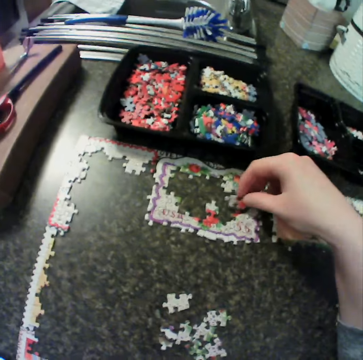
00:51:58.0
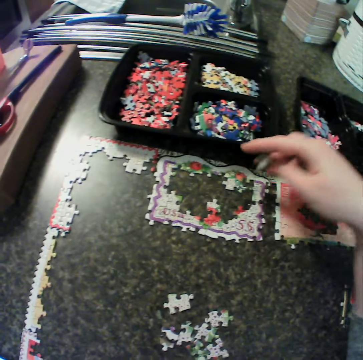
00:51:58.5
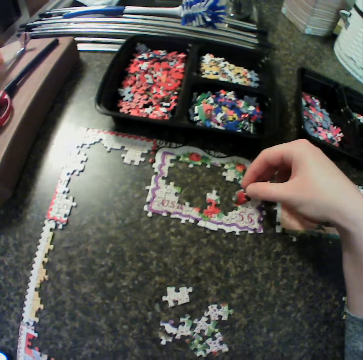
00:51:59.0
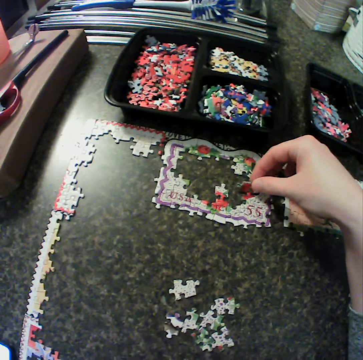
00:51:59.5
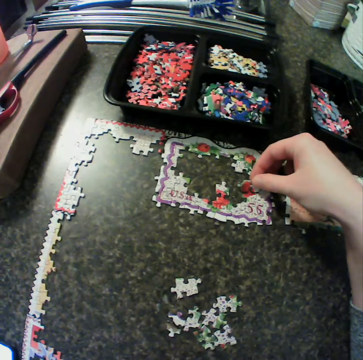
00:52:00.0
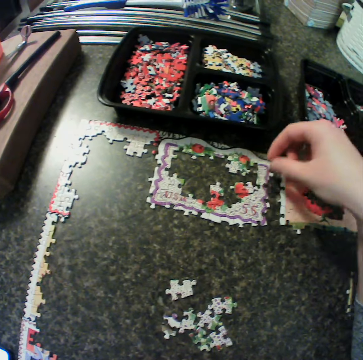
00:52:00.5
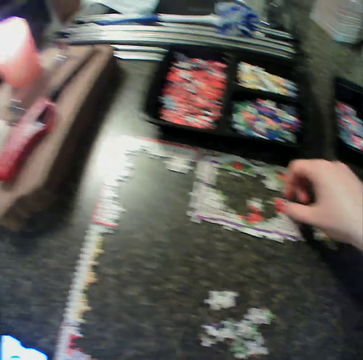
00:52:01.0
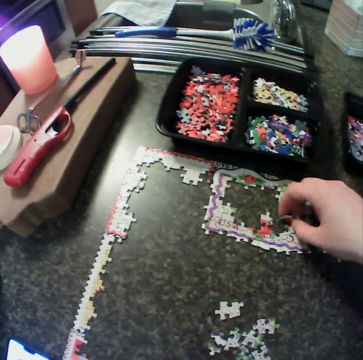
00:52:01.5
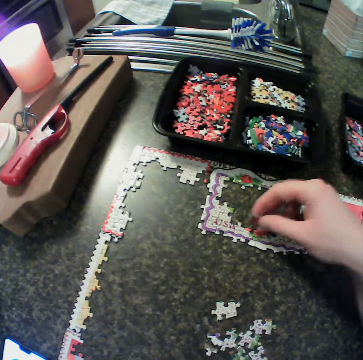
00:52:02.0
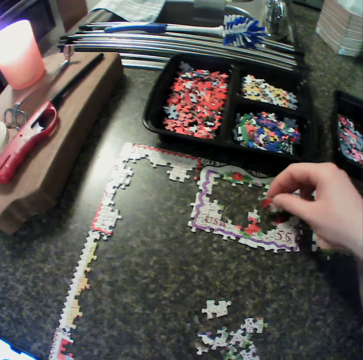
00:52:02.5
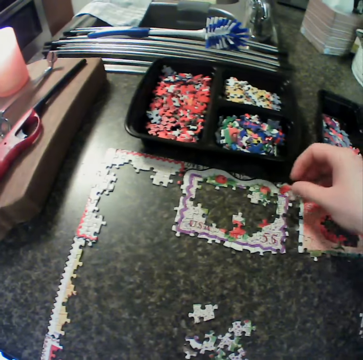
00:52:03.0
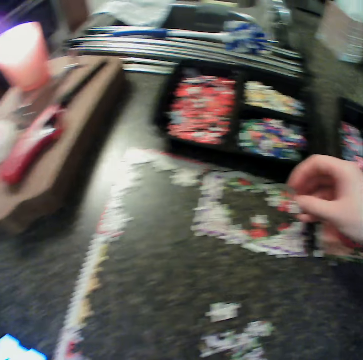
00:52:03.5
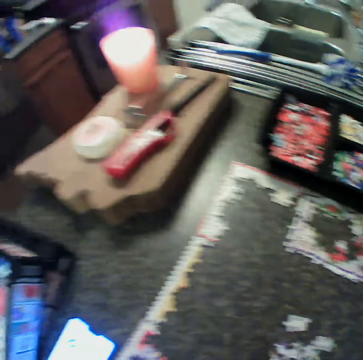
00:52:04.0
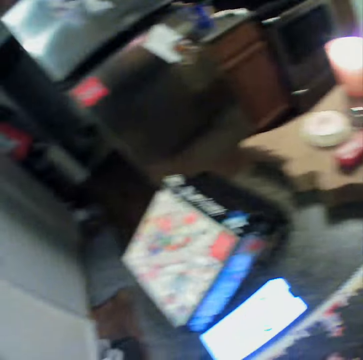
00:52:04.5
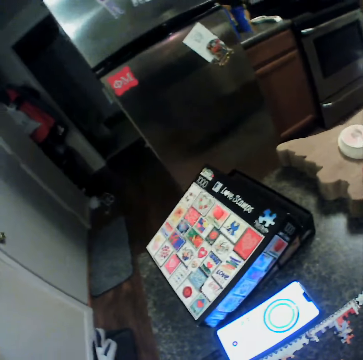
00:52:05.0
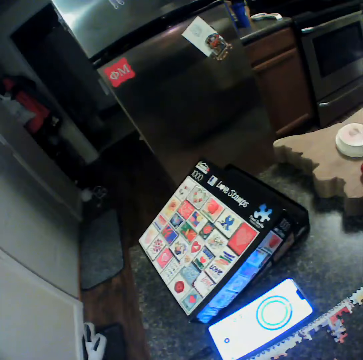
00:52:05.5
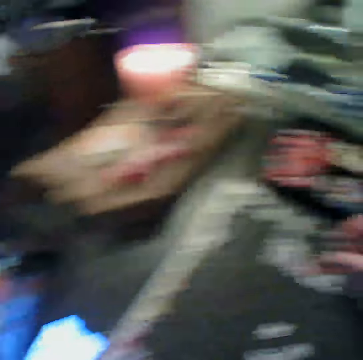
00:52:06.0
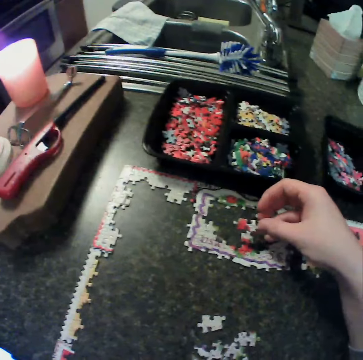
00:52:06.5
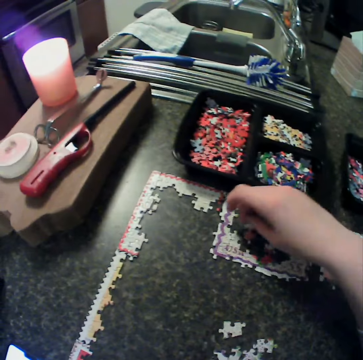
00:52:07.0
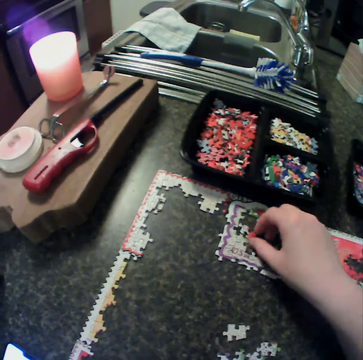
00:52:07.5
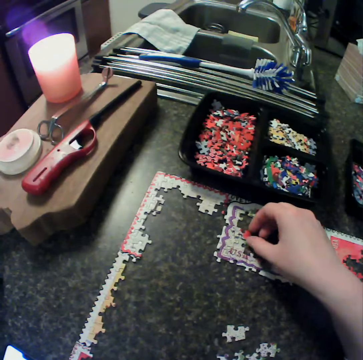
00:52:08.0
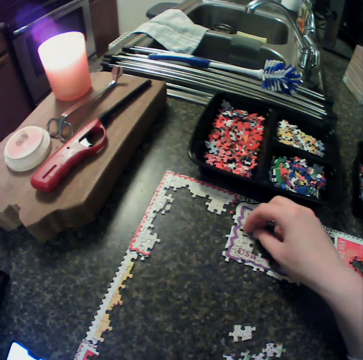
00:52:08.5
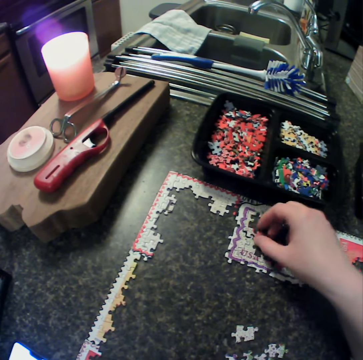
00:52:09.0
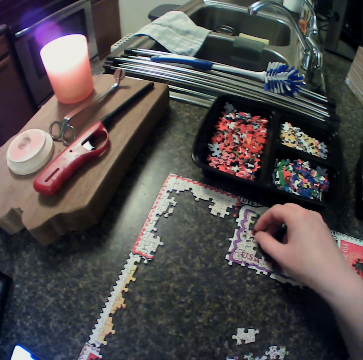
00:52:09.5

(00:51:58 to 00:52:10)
The camera wearer fits the puzzle piece. They move the puzzle piece away, turn the puzzle piece and fix the piece to the puzzle on the table. They pick up a puzzle piece and move the puzzle piece around. They look around. They fit the puzzle piece, turn the puzzle piece and fit the puzzle piece.

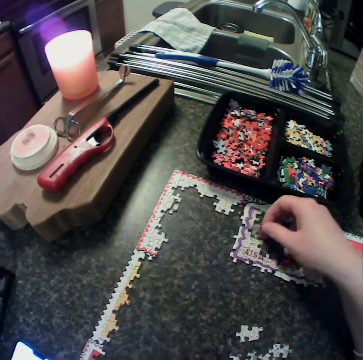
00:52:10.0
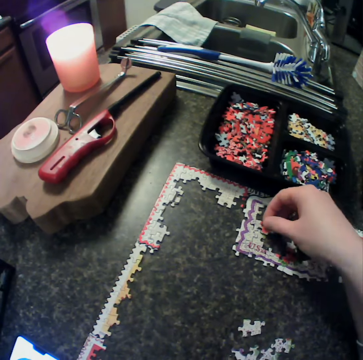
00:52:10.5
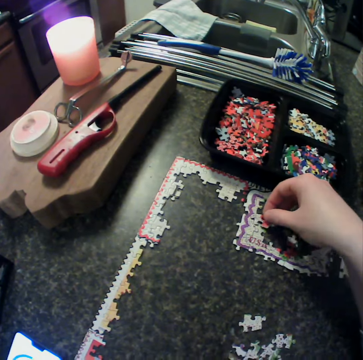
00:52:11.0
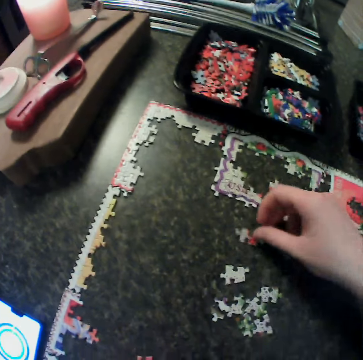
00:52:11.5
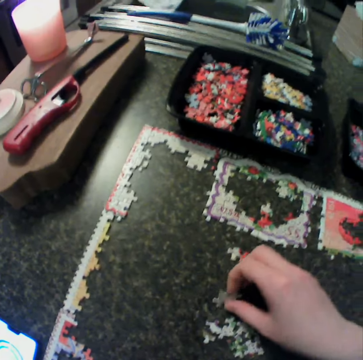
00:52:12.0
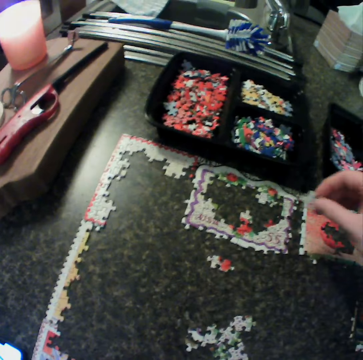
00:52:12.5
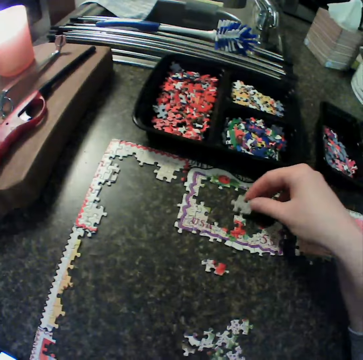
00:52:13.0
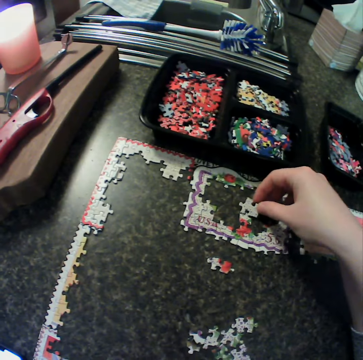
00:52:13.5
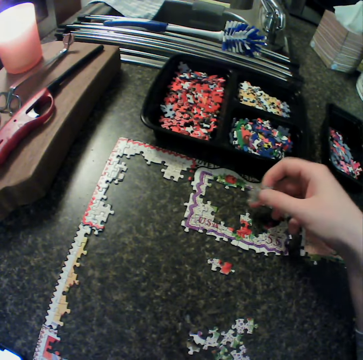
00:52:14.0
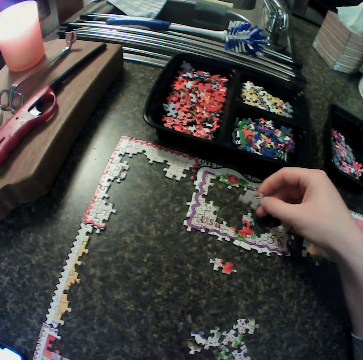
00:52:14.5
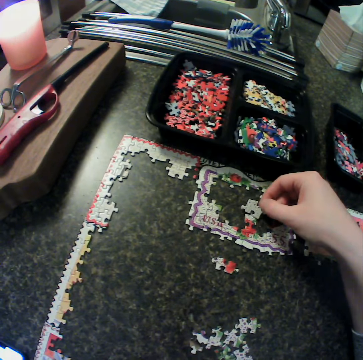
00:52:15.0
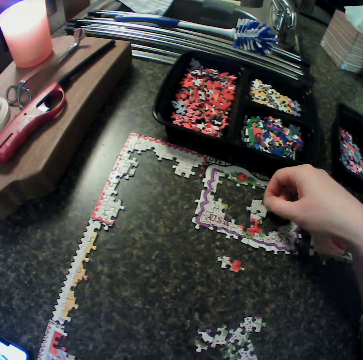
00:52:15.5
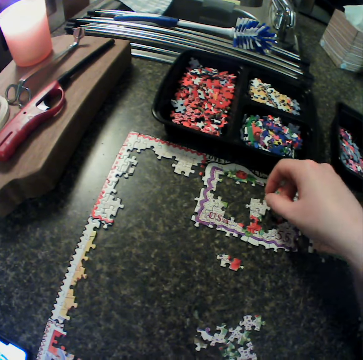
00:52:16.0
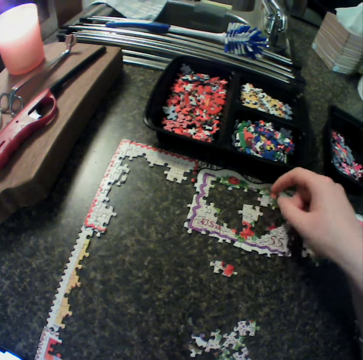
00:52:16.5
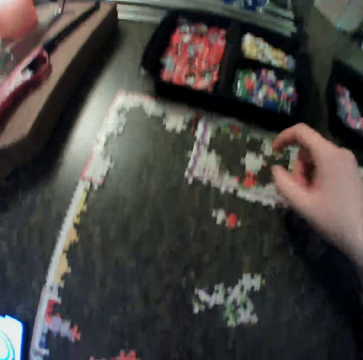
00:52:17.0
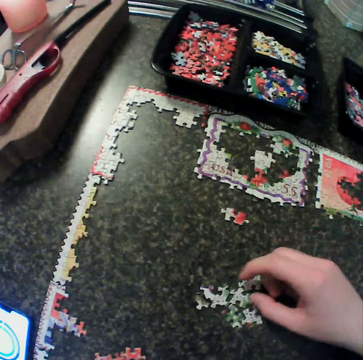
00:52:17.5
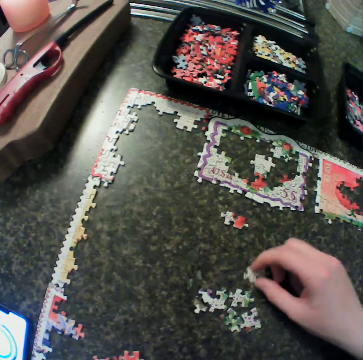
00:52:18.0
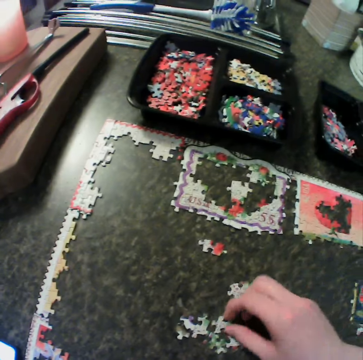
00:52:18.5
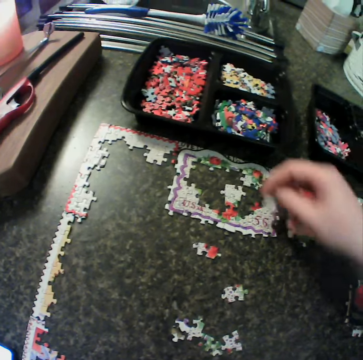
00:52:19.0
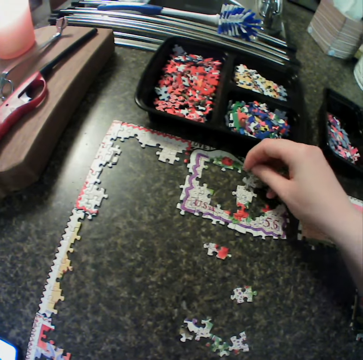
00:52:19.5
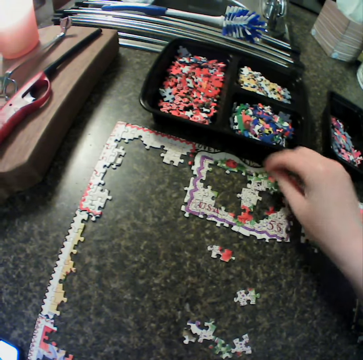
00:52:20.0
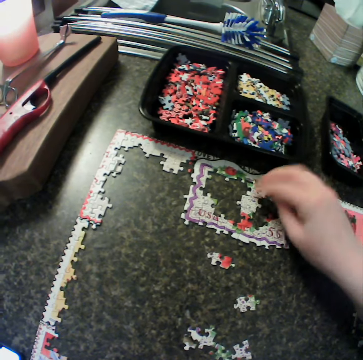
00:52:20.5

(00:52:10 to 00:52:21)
The camera wearer lifts a puzzle piece and fits the puzzle piece. They move the puzzle piece away and drop the puzzle piece. They pick up a piece from the table and fix the piece to the puzzle on the table. They turn the puzzle piece and fit the puzzle piece. They touch the puzzle piece. They move the puzzle piece. They move the puzzle piece again. They adjust a piece from the table. They pick up a puzzle piece and fix the piece to the puzzle on the table.

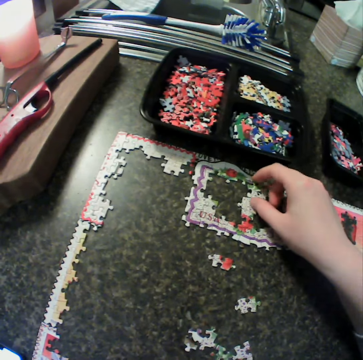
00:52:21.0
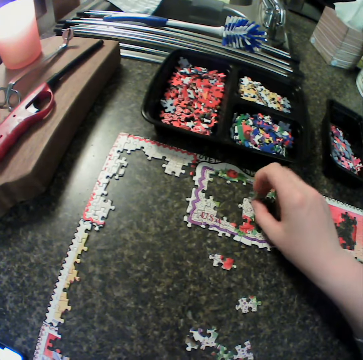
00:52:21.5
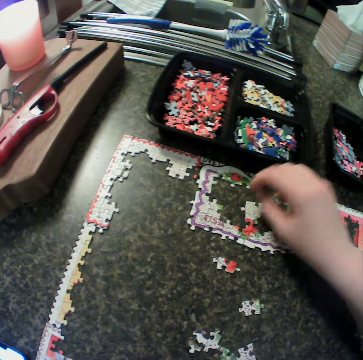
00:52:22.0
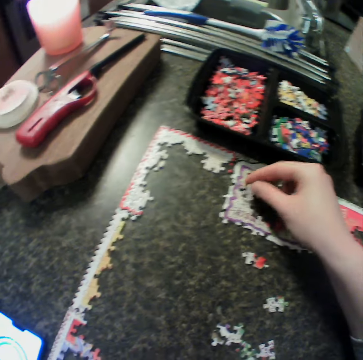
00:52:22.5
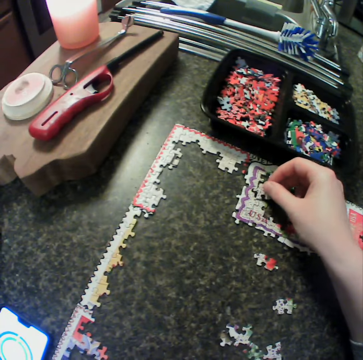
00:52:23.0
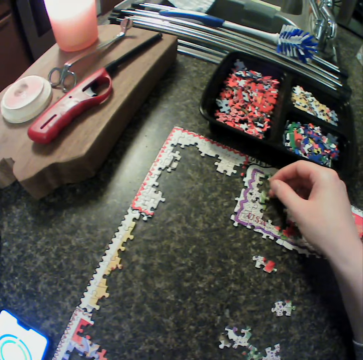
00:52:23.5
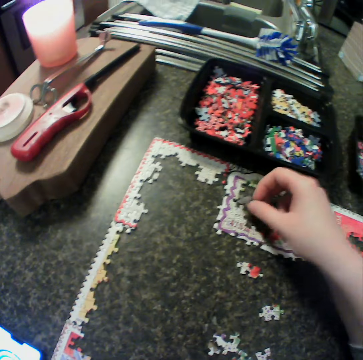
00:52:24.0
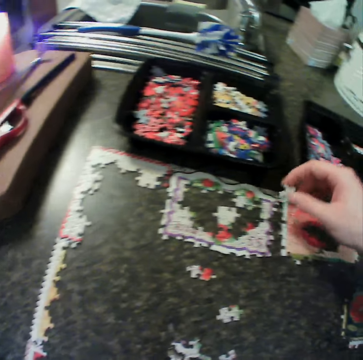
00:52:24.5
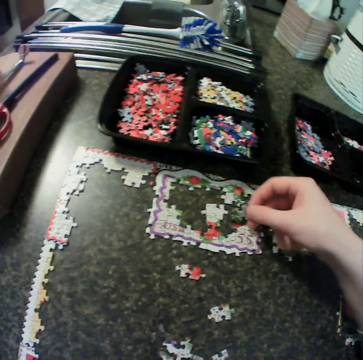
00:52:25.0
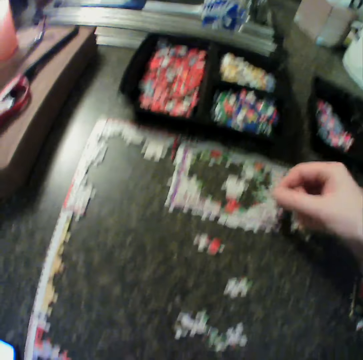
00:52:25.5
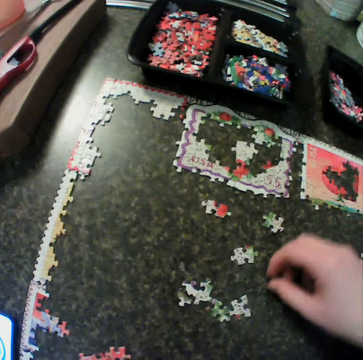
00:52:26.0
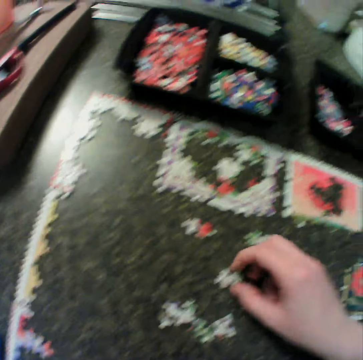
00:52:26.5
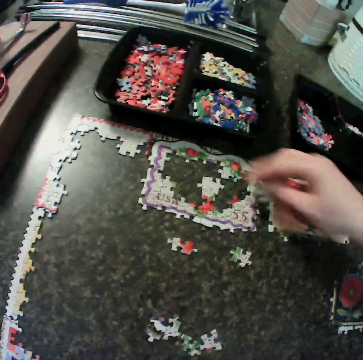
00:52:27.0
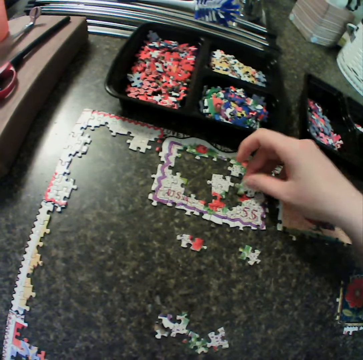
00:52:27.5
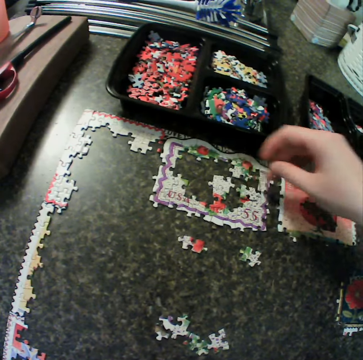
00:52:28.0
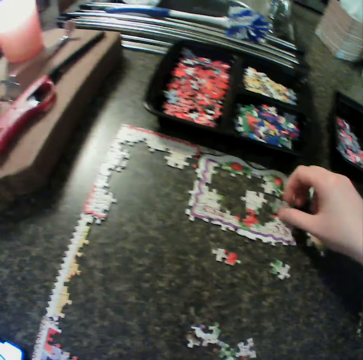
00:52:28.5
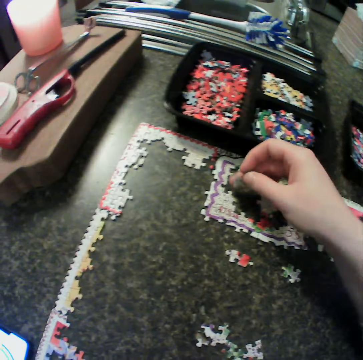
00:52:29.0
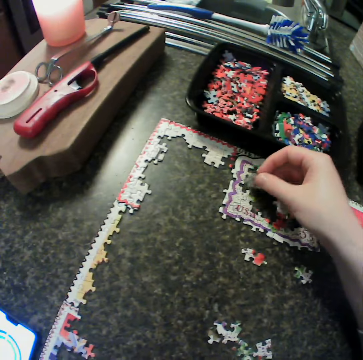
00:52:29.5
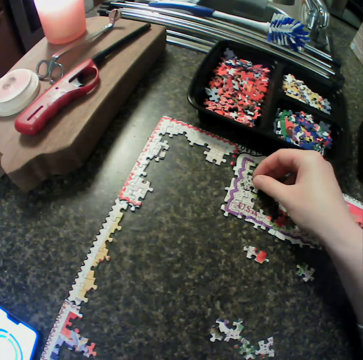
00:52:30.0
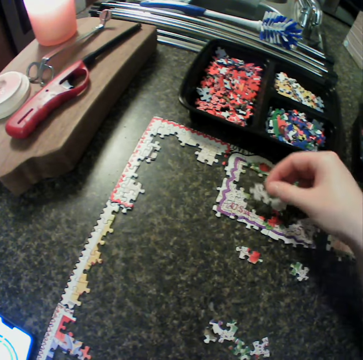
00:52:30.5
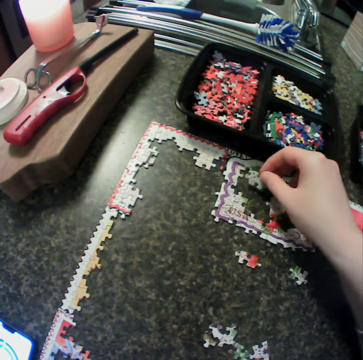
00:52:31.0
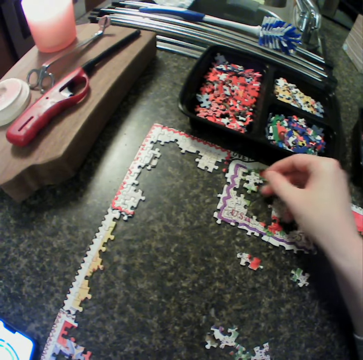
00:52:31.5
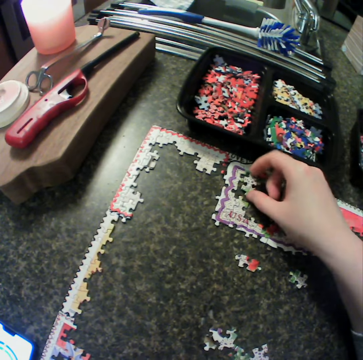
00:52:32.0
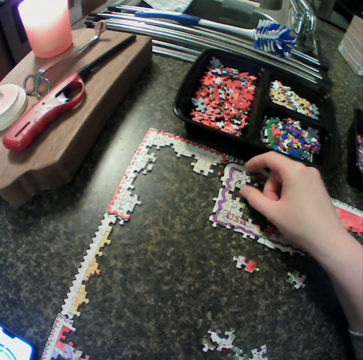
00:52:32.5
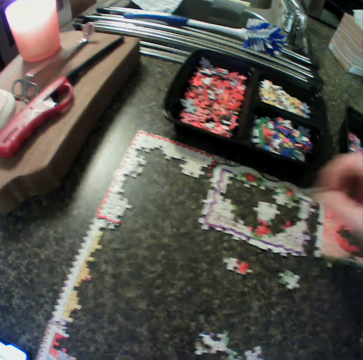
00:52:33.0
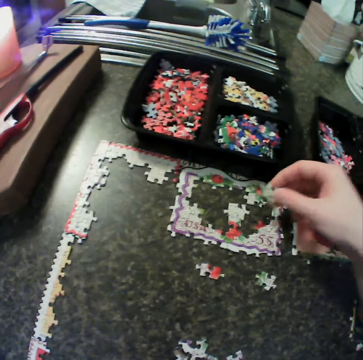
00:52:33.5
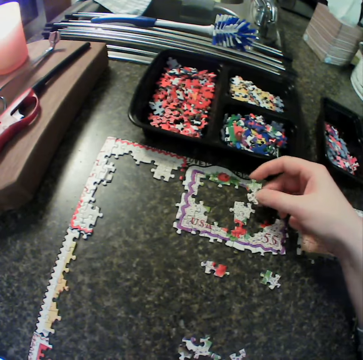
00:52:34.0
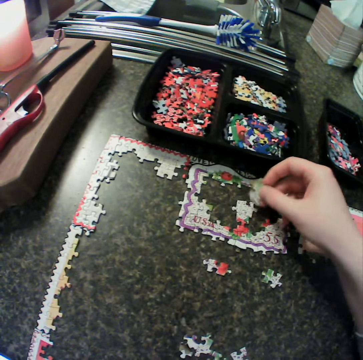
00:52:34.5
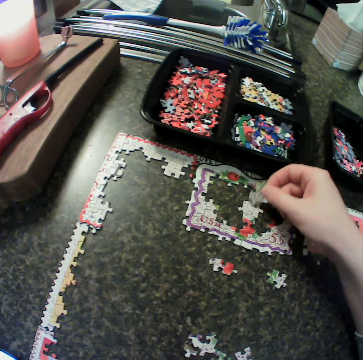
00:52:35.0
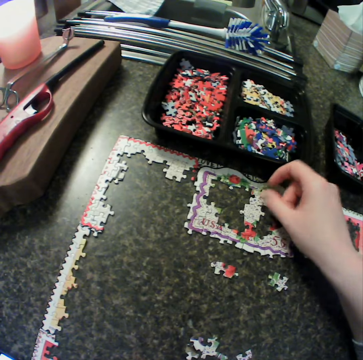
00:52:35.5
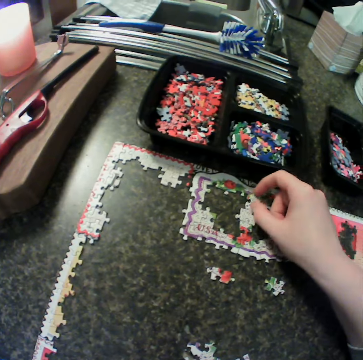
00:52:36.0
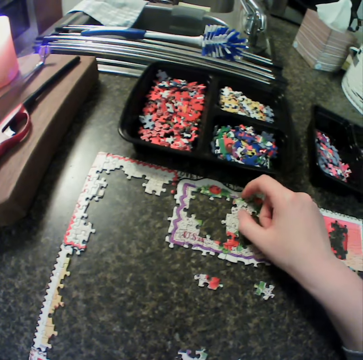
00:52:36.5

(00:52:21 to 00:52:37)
The camera wearer picks up a puzzle piece and fits the puzzle piece. They move the puzzle piece around. They pick up a piece from the table. They drop the piece on the table. They pick up a piece from the table and fix the piece to the puzzle on the table. They pick up a puzzle piece and fit the puzzle piece. They move the puzzle piece around and fit the puzzle piece. They pick up a puzzle piece, turn the puzzle piece around, turn the puzzle piece and fit the puzzle piece.
